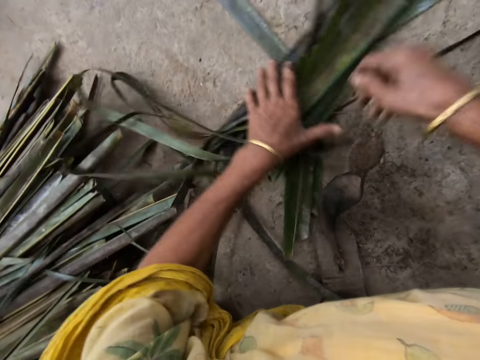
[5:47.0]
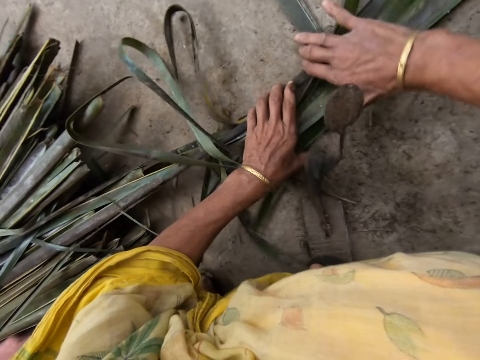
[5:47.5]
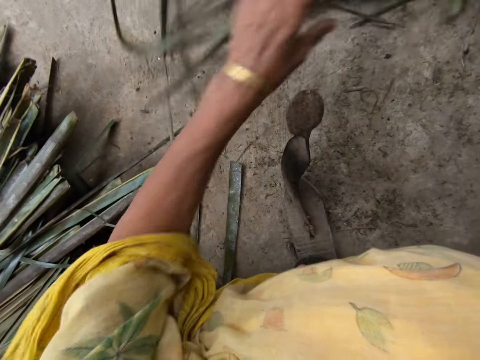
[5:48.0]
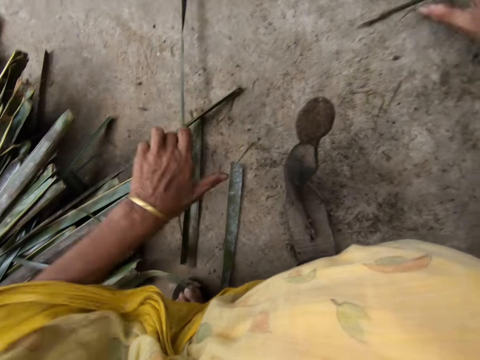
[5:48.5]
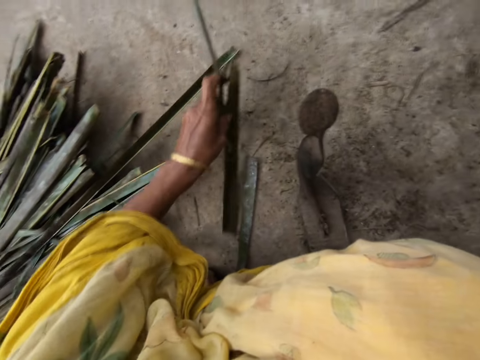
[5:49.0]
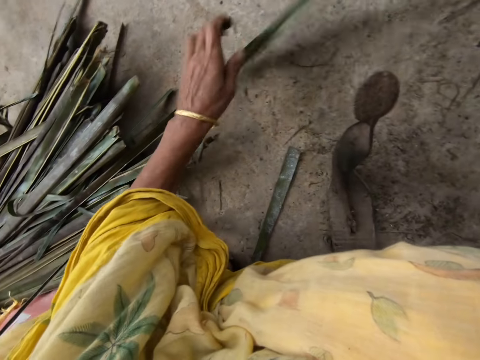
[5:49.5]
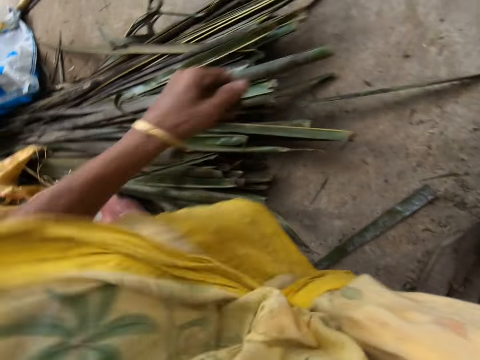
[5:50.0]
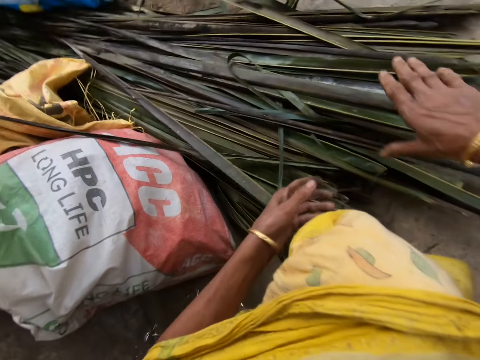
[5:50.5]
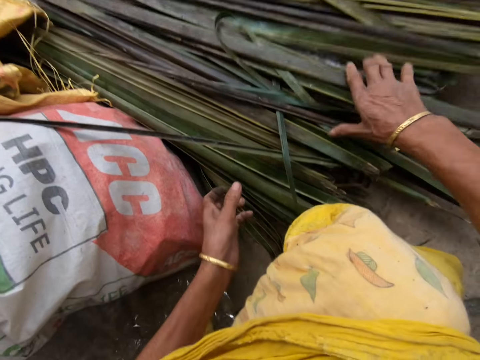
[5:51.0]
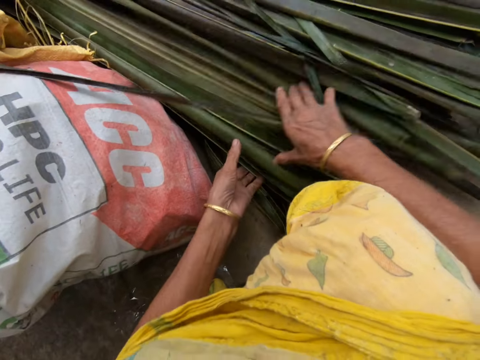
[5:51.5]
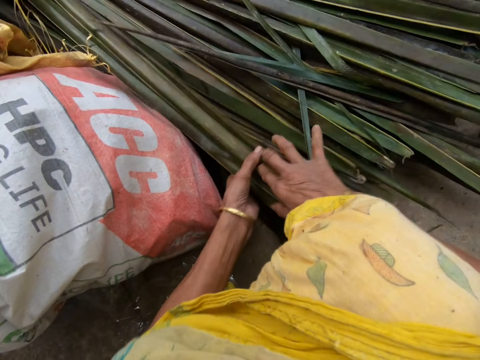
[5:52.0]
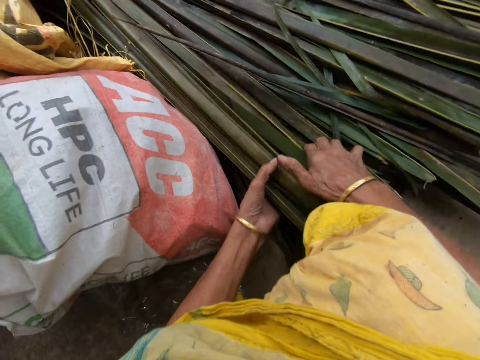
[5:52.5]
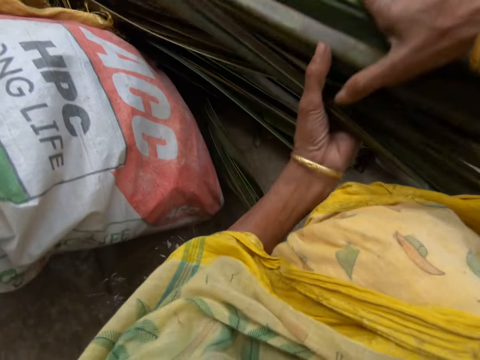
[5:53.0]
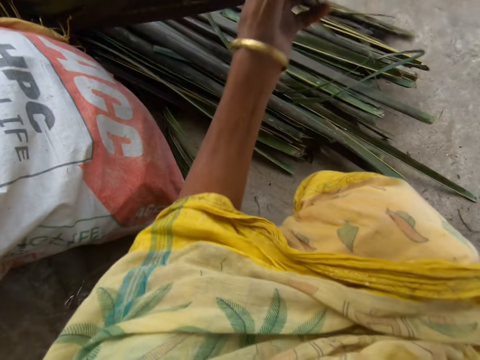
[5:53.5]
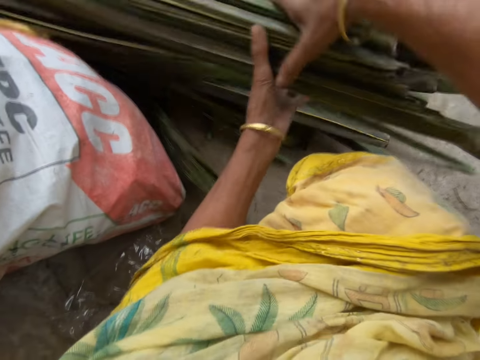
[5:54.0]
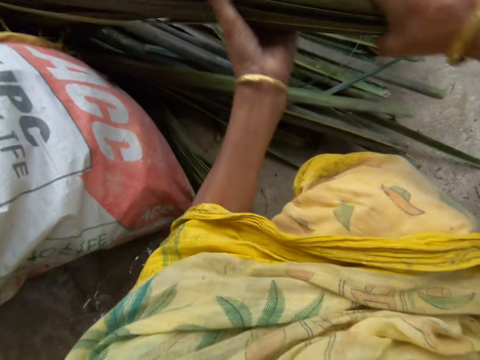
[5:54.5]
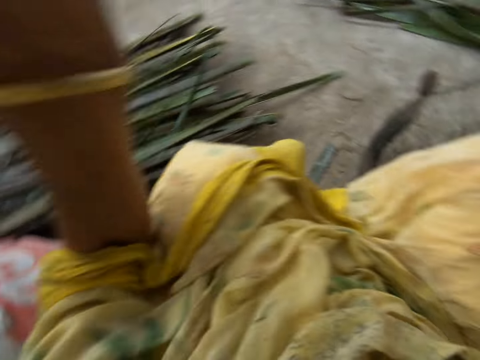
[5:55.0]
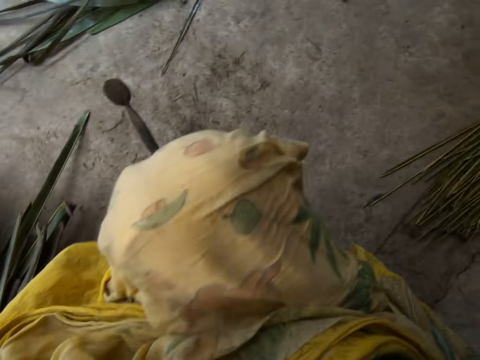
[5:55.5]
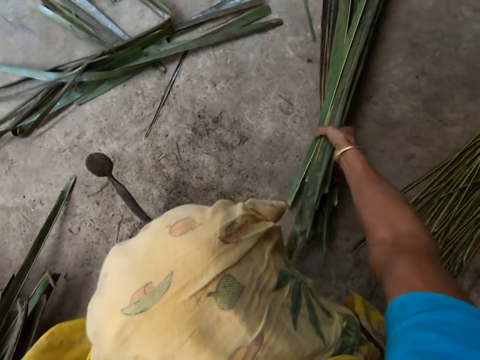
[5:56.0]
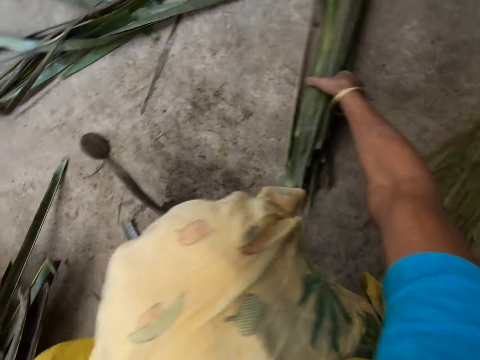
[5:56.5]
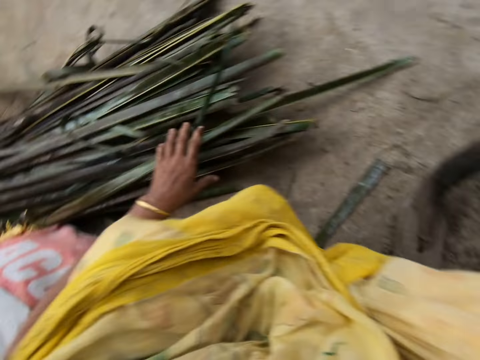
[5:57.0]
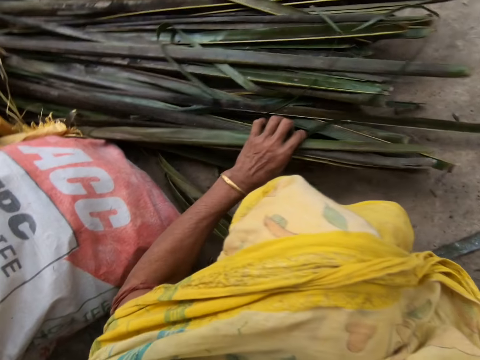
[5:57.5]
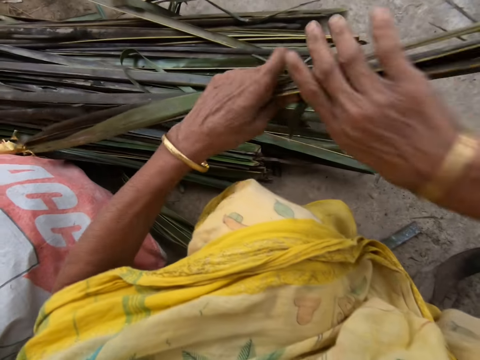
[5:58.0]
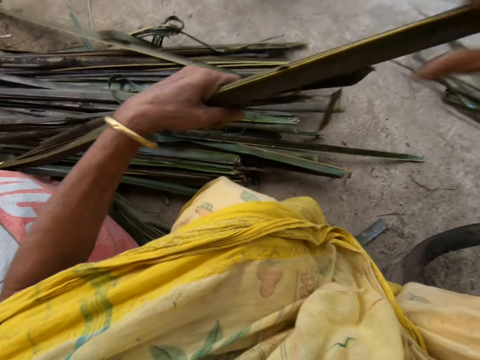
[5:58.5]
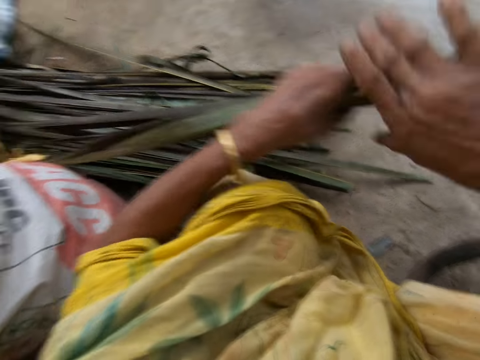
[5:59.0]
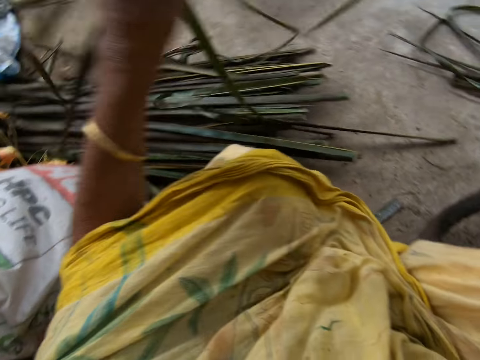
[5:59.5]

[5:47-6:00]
The camera wearer gathers the unwanted palm fronds or cattail leaves with both hands. She picks the cattail leaves. She drops the cattail leaves. She picks the cattail leaves.

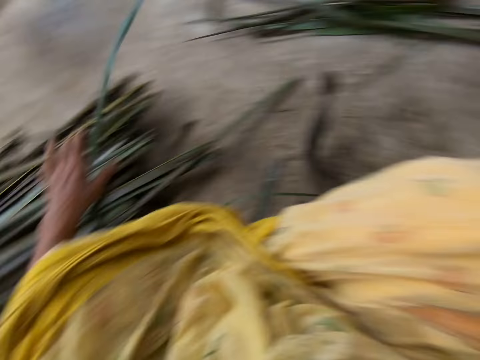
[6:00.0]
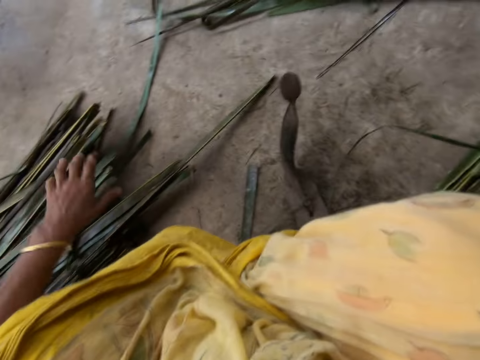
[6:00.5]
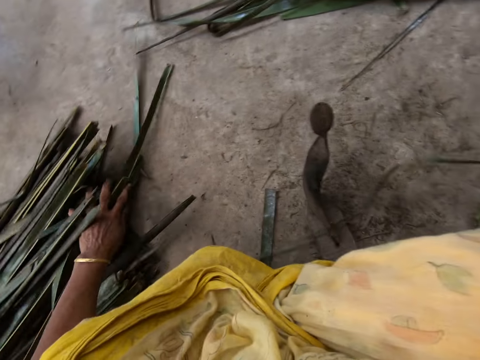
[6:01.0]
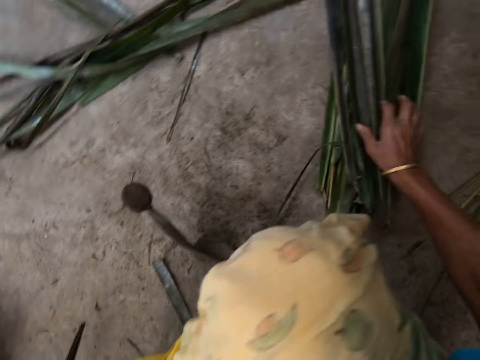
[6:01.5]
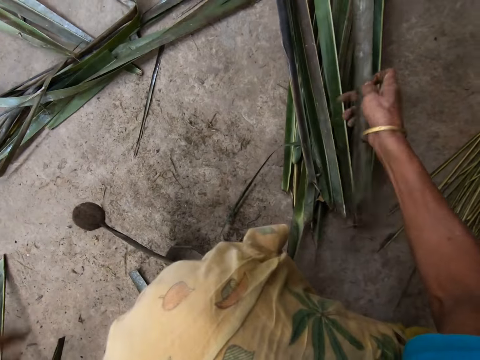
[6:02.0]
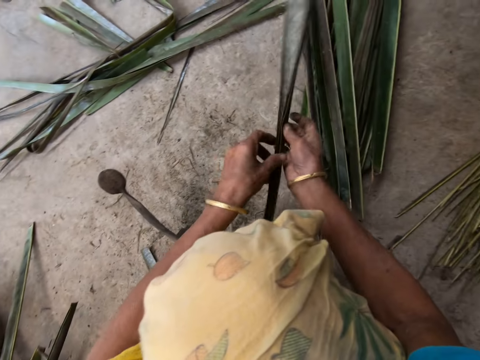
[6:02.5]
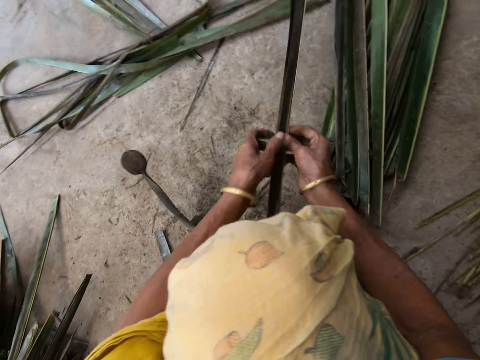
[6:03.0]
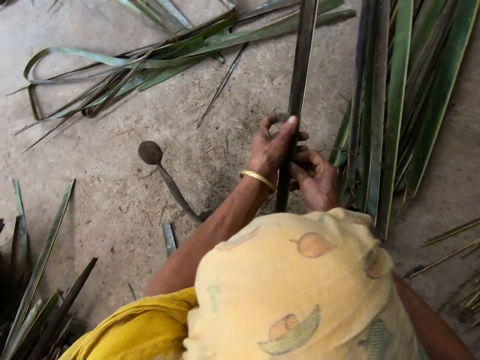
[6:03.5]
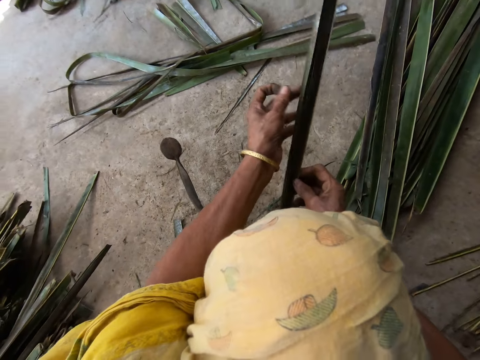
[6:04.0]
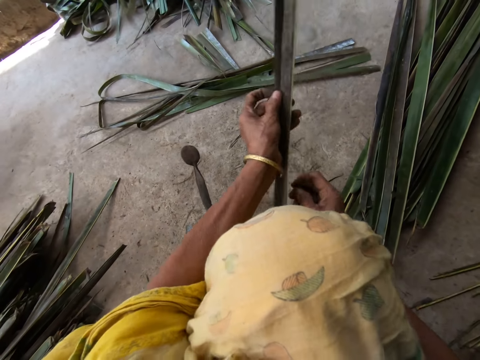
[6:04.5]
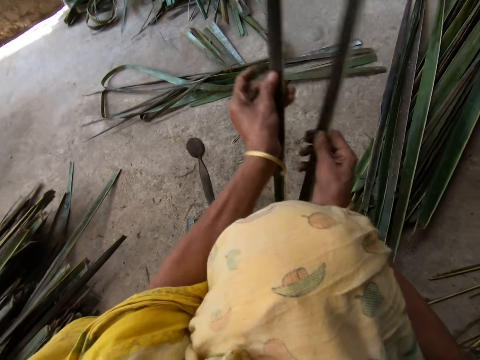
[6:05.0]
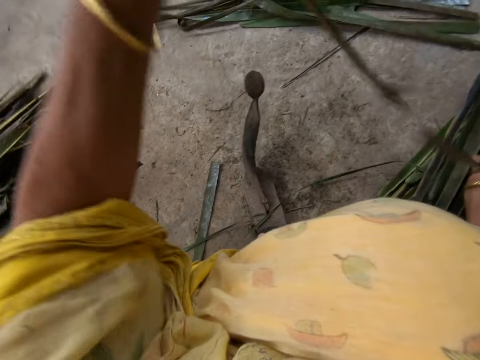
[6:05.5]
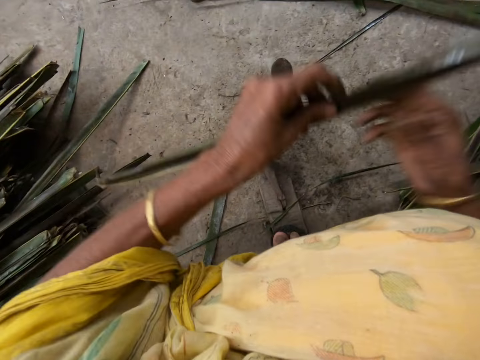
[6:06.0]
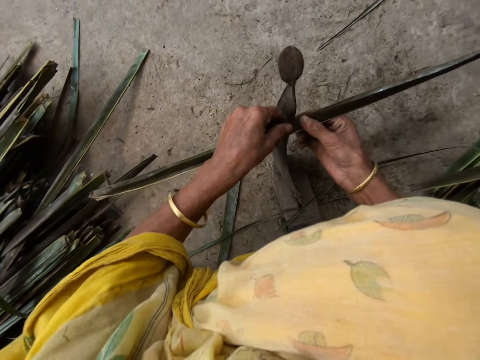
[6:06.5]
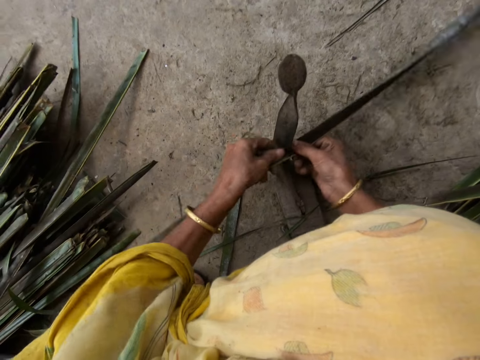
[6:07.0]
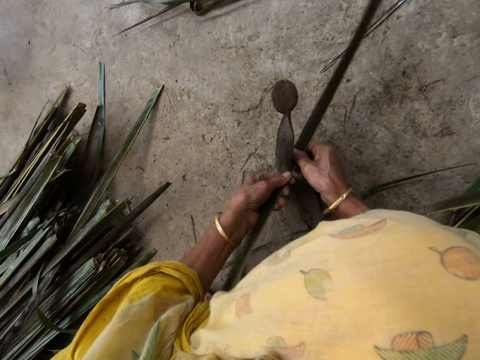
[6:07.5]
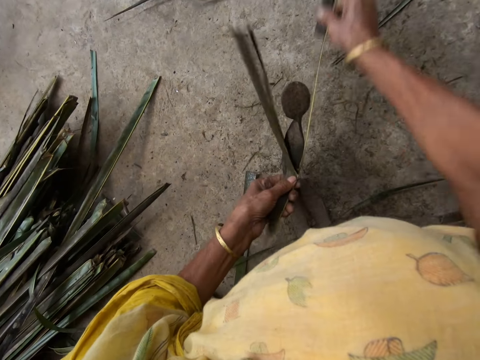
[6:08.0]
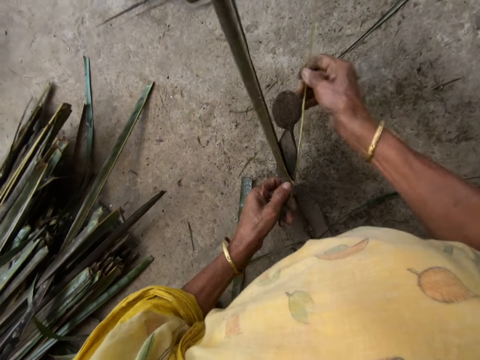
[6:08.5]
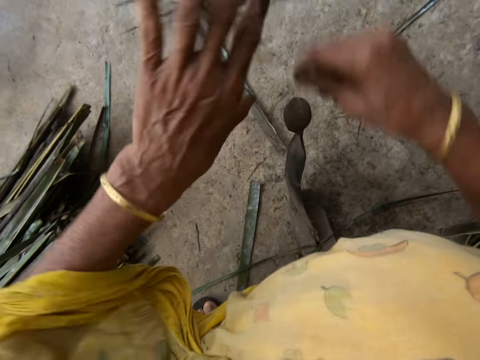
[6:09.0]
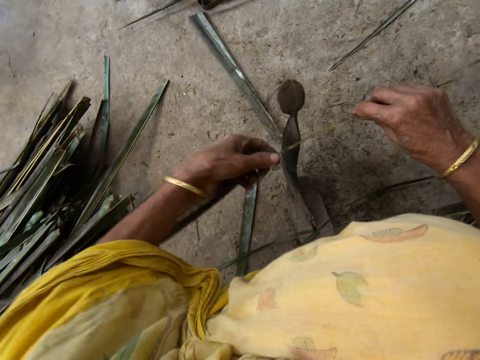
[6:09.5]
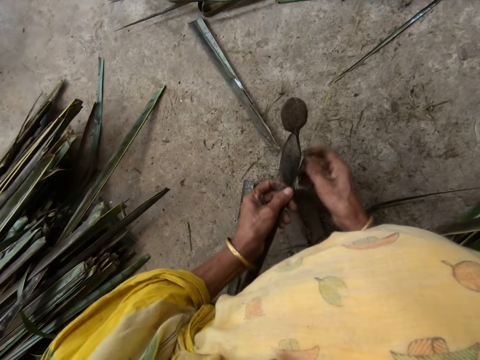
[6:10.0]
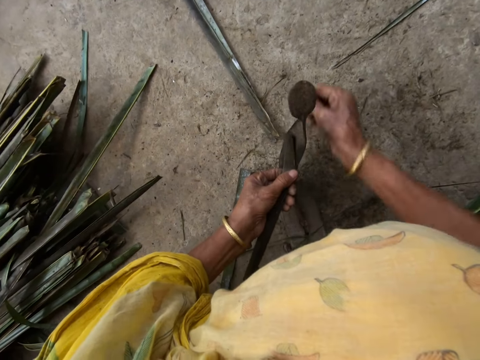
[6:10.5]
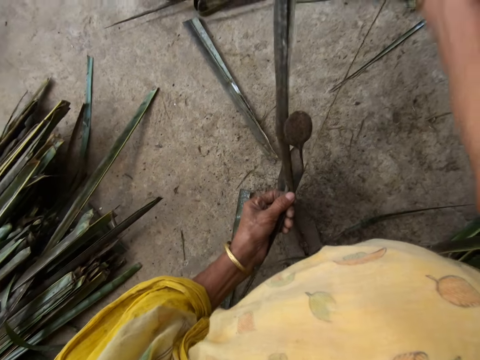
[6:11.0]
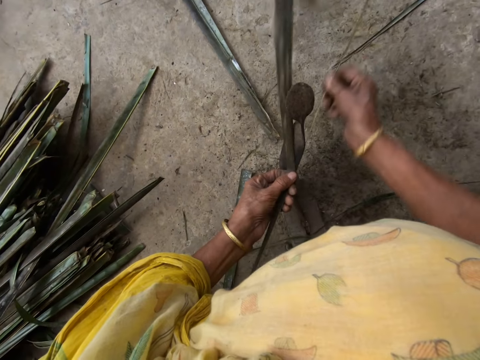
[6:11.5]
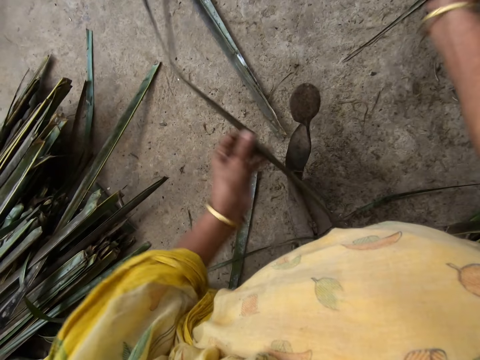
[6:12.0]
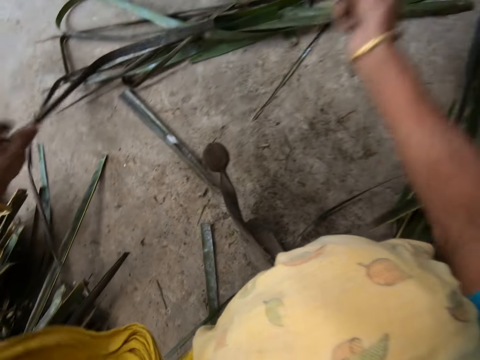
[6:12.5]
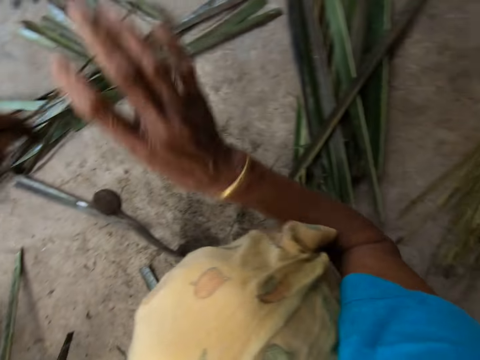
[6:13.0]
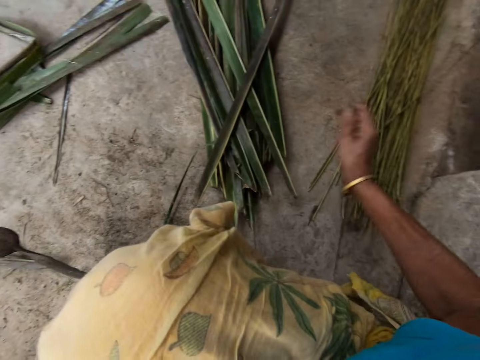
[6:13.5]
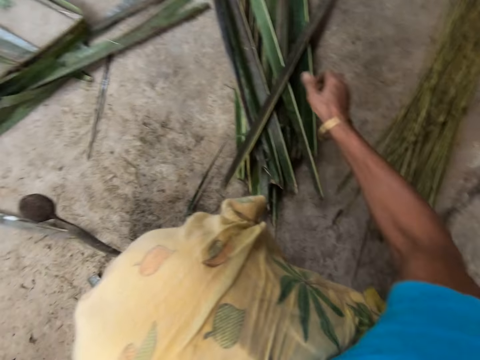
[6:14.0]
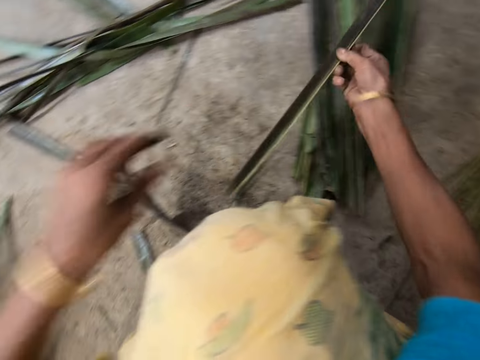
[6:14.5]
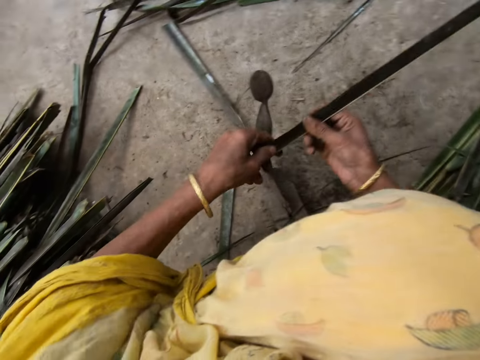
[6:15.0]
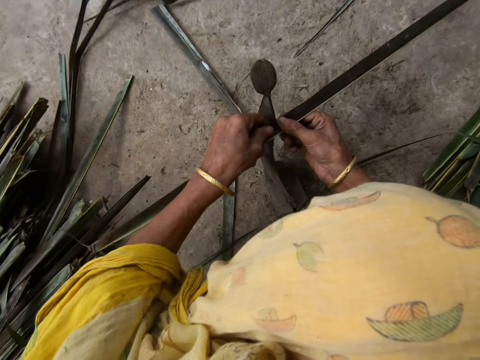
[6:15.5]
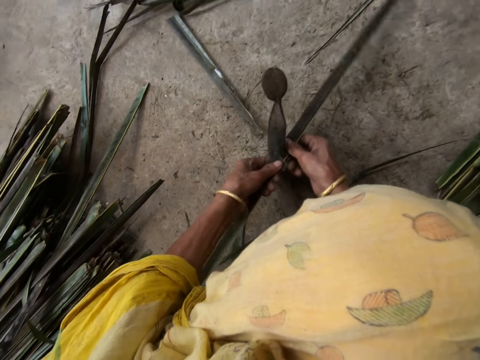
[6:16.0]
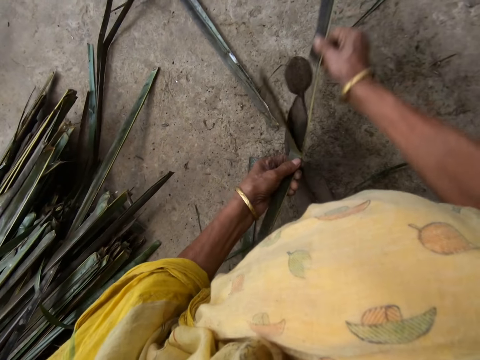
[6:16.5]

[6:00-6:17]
The camera wearer collects the cattail leaves and drops the cattail leaves. She picks a piece of palm frond from the floor with her right hand. She separates the palm fronds with both hands. She splits the cattail leaves. She files the palm frond with the file with both hands. She drops the filed palm frond on the floor with her right hand. She collects the cattail sticks. She picks a piece of palm frond from the floor with her right hand. She splits the cattail leaves. She files the palm frond with the file with both hands.
